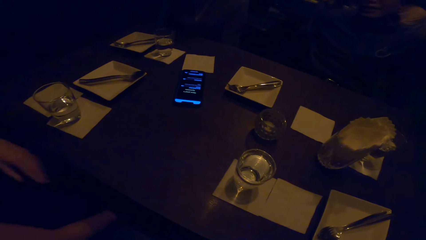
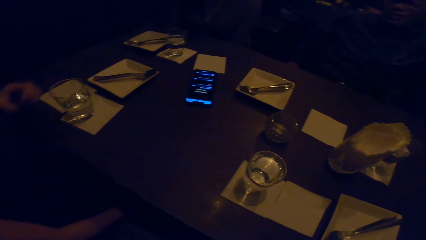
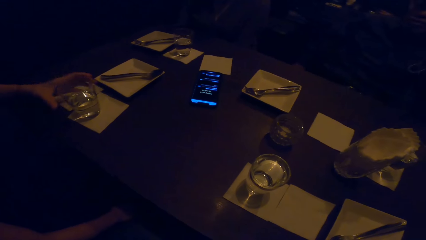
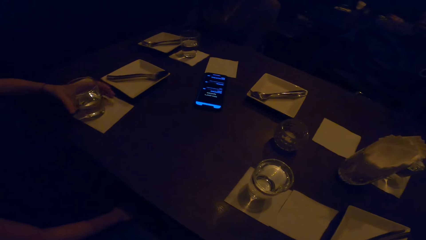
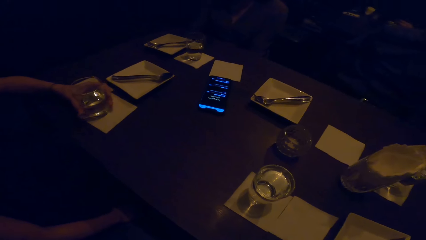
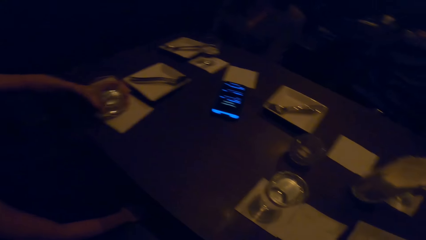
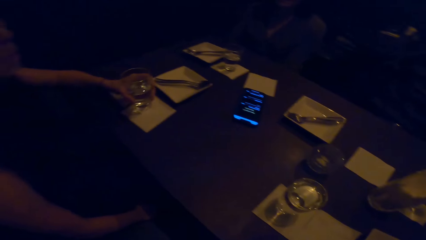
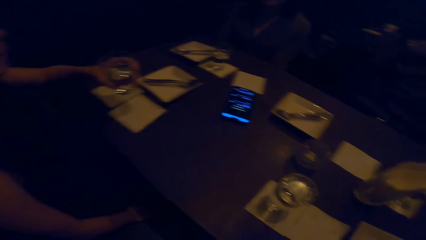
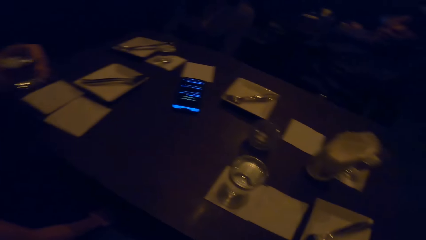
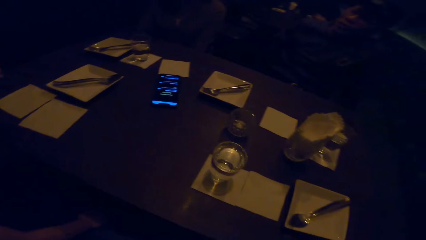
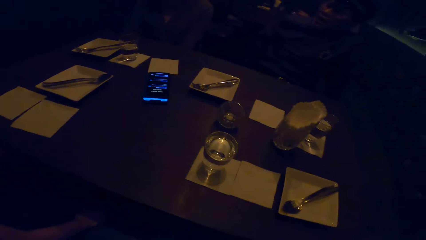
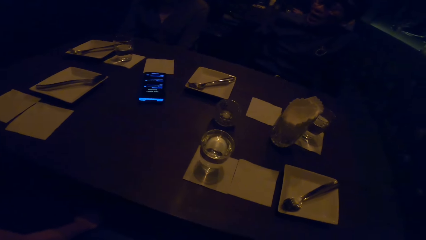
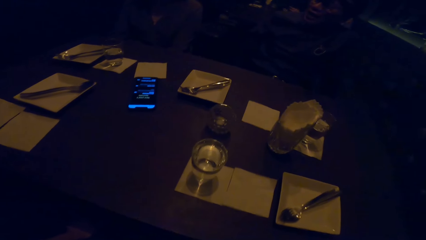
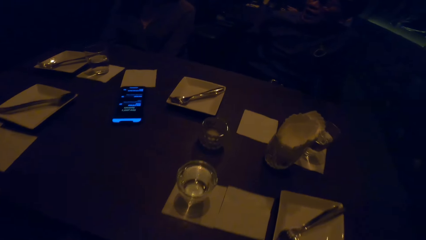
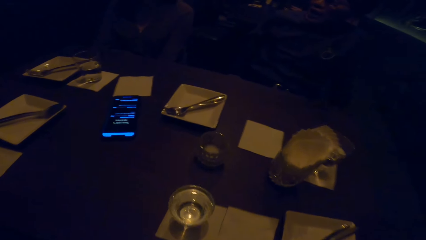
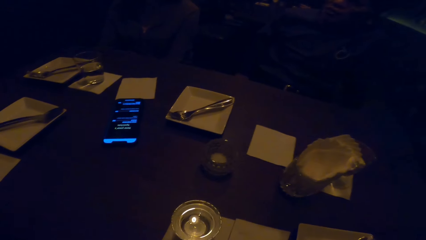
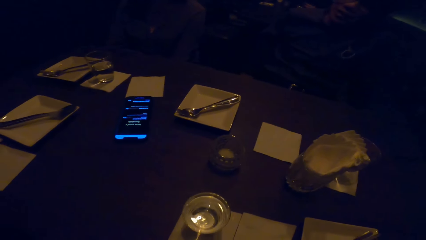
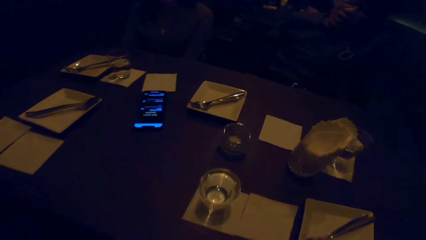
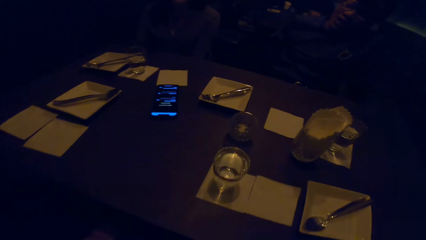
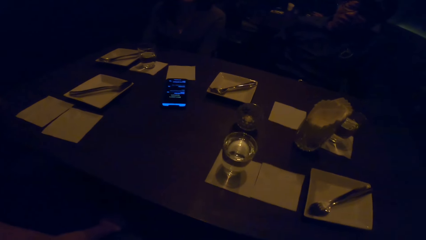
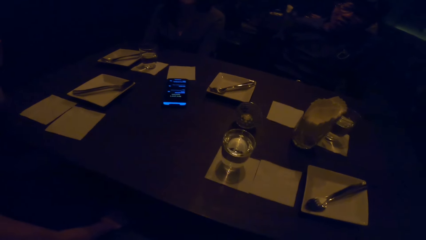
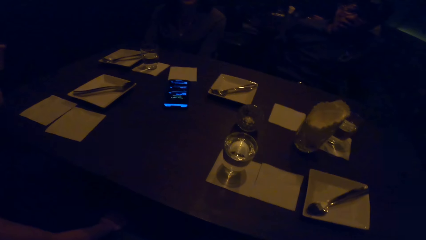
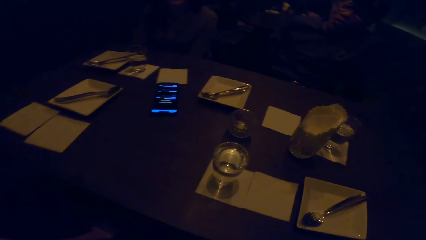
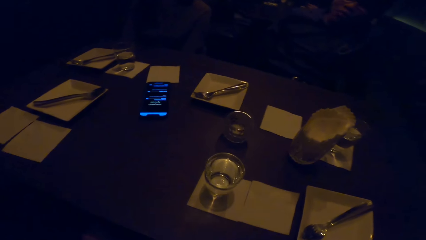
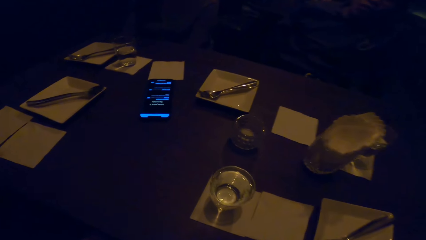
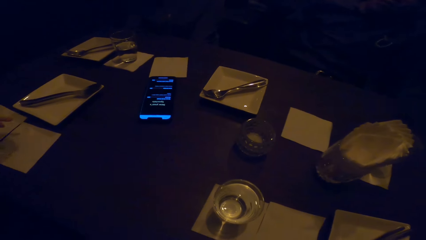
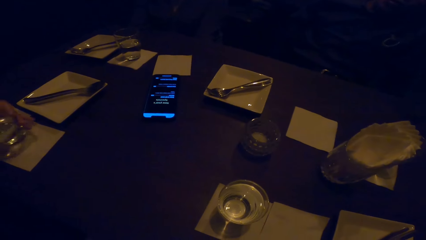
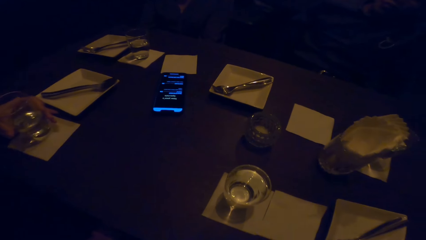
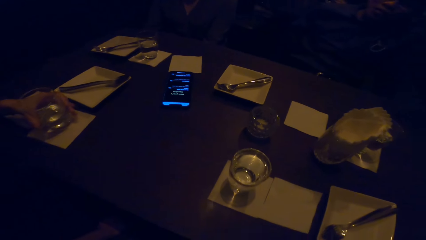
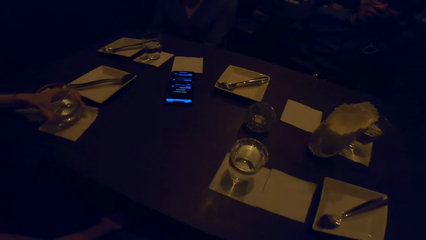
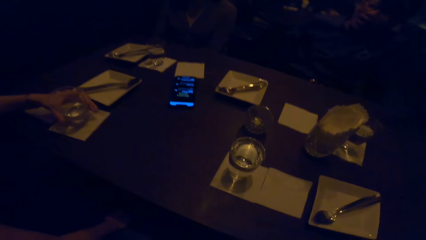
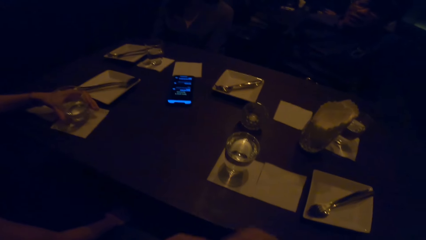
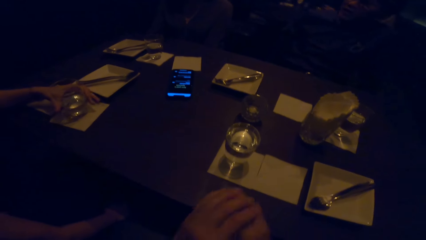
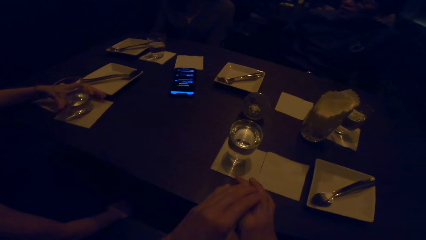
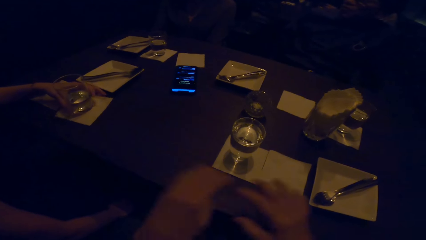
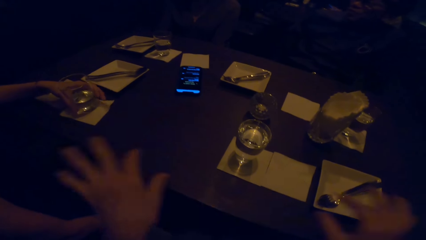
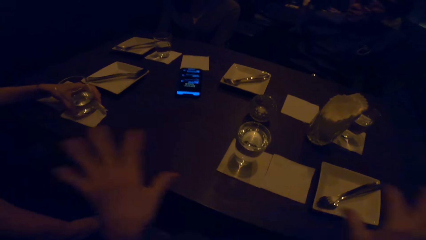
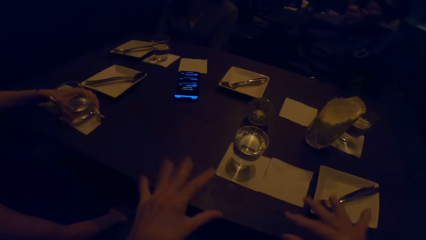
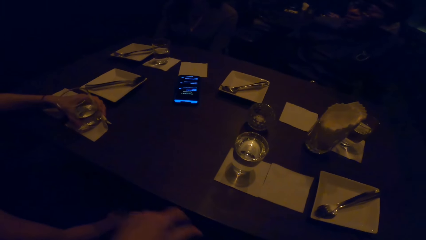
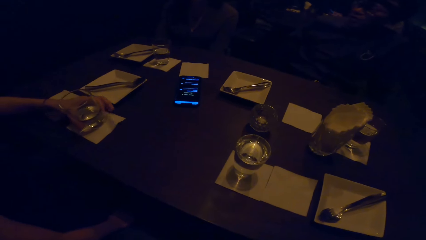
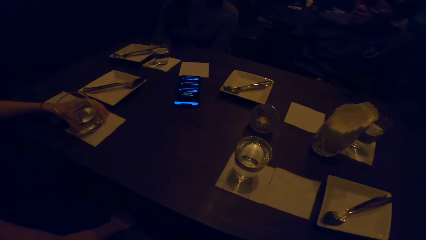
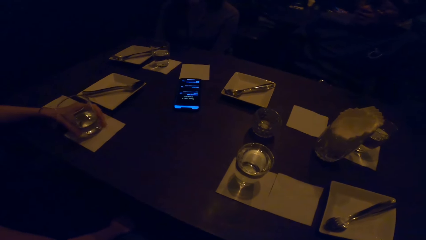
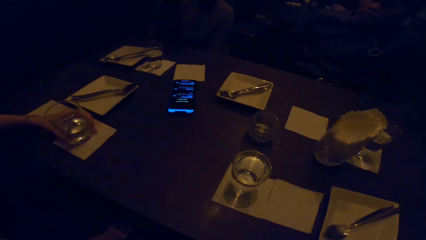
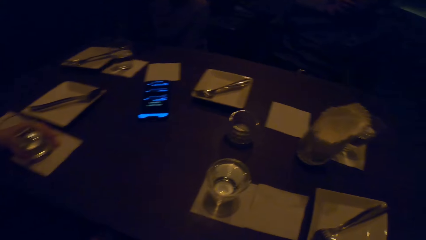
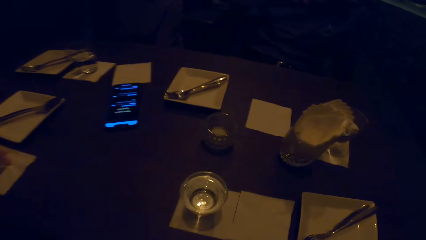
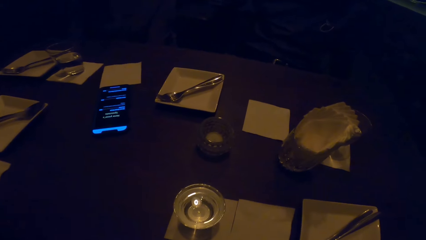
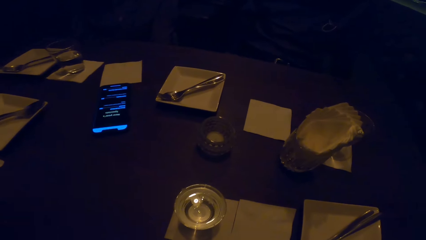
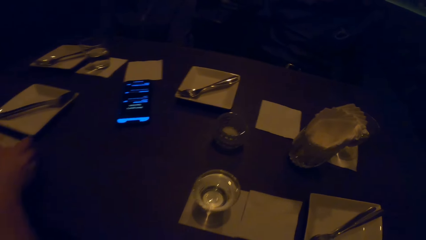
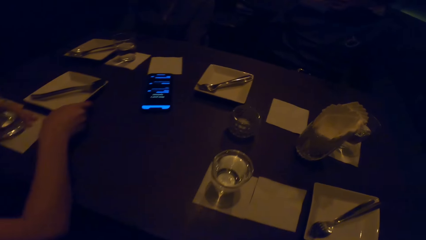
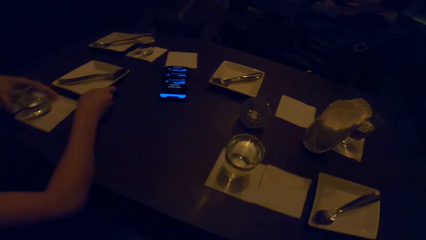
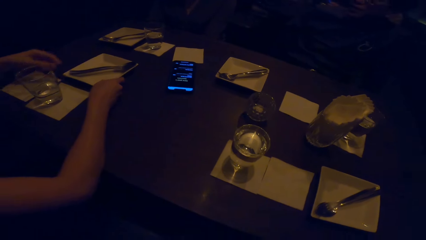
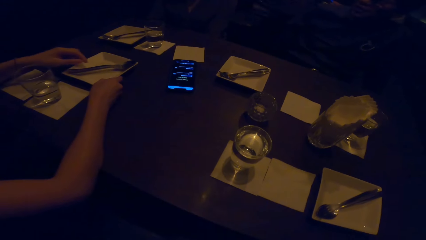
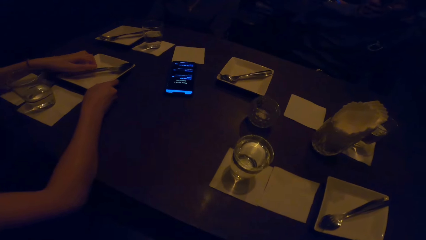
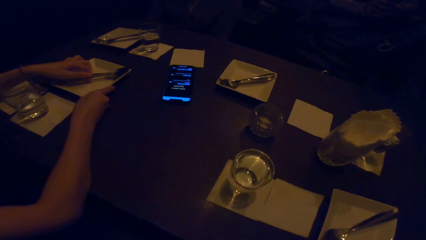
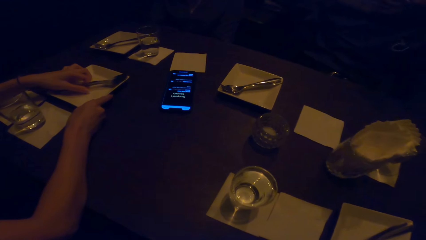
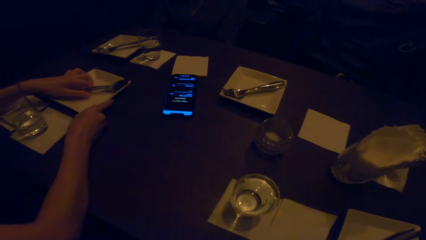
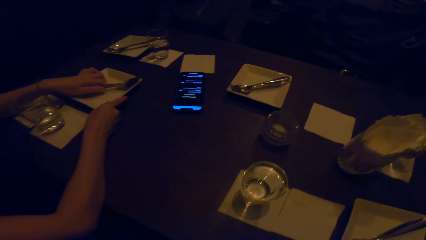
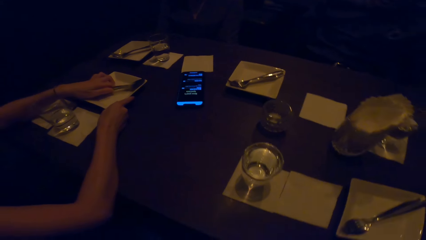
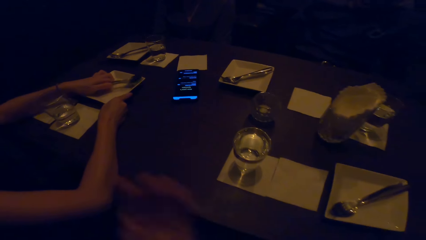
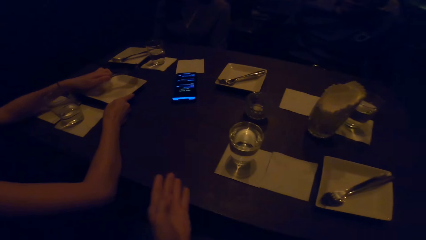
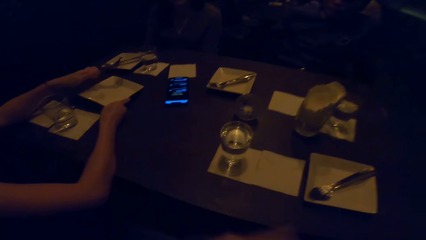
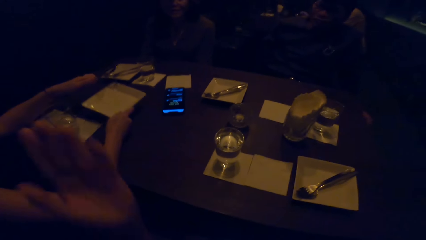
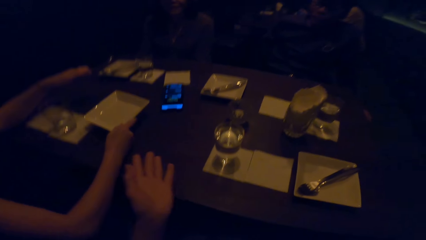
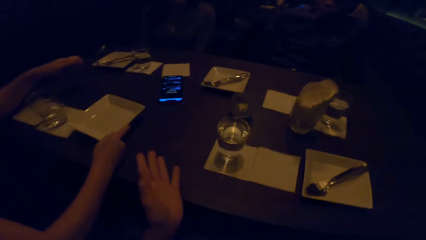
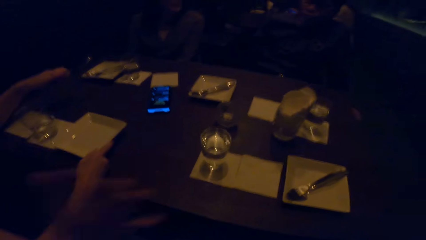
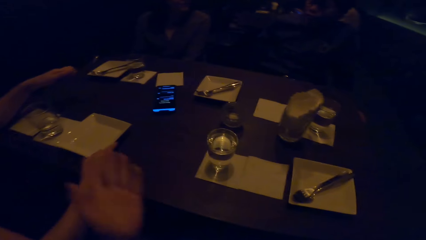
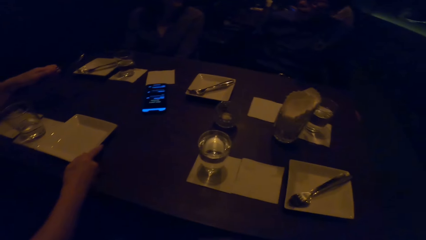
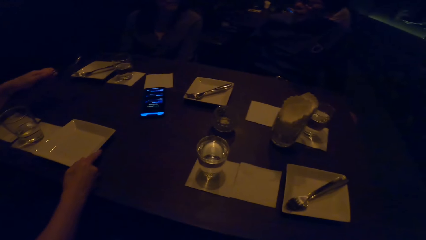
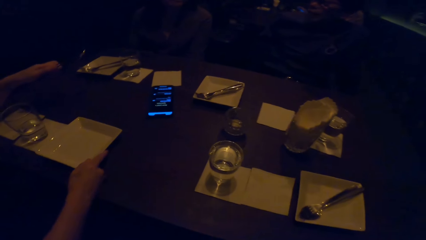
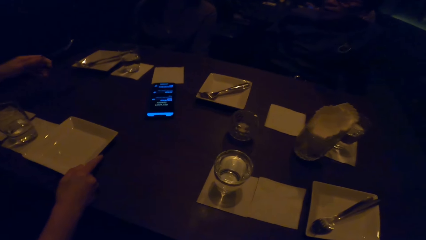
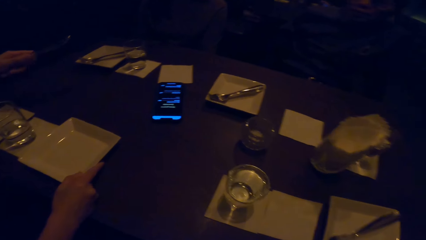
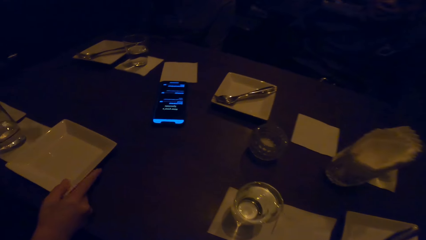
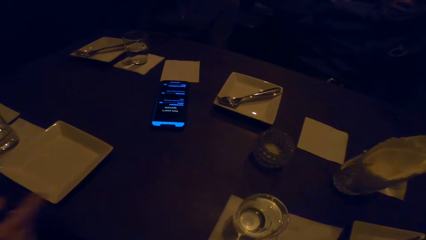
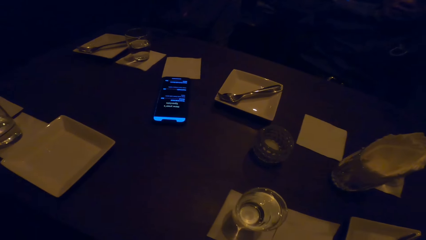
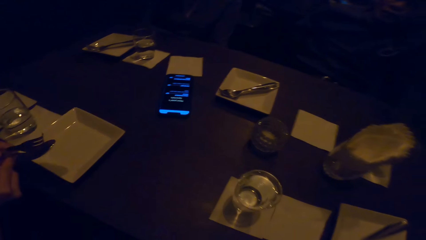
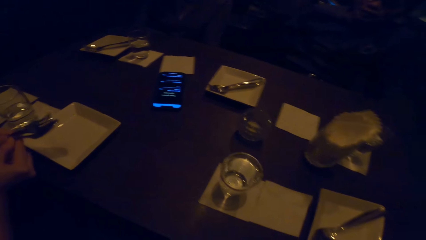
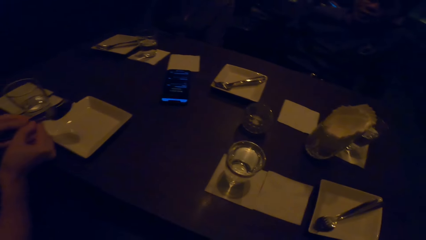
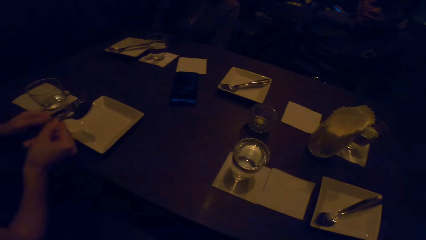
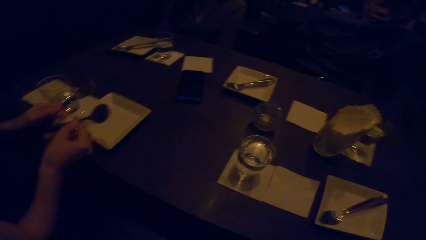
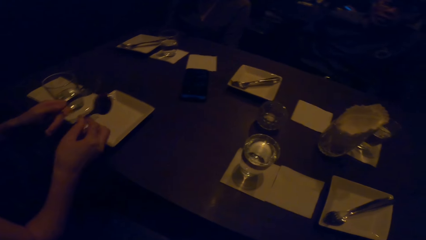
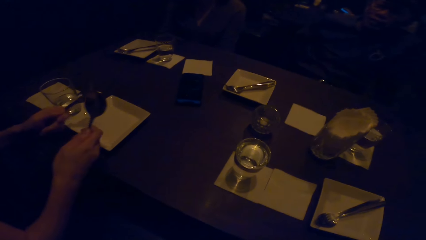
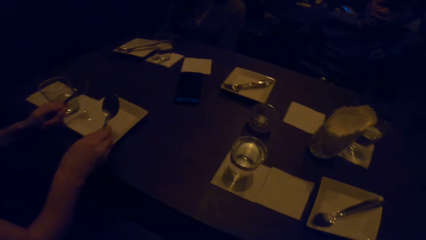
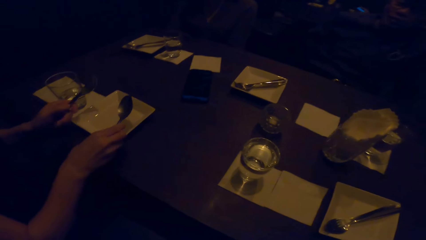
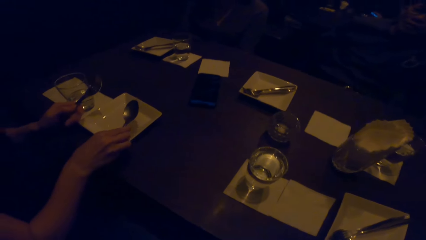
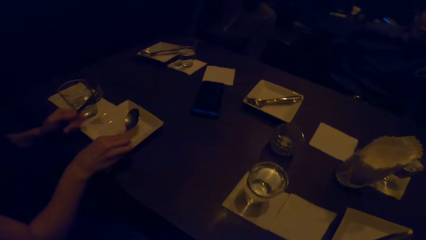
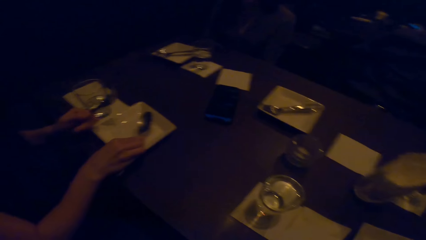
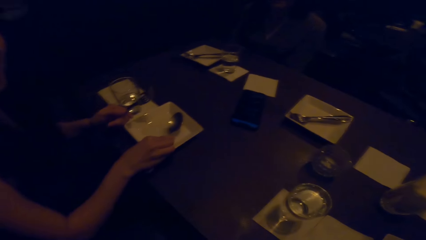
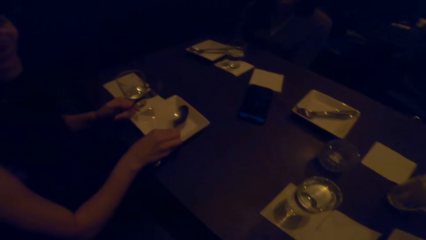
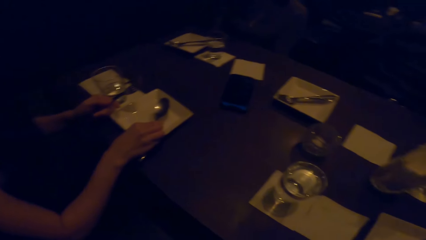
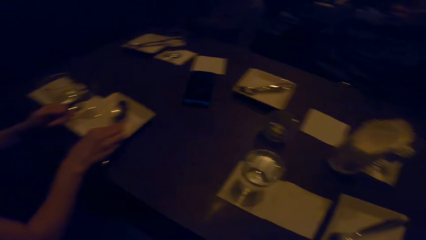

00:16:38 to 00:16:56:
A woman picks the glass. The camera wearer looks around. The woman places the glass on the table. The camera wearer moves their hands. They shake hands. They look at the phone. They move their hands. The woman reaches for the plate. The woman picks the plate and takes a spoon. The camera wearer swings their hand. They look at the phone. They converse with colleagues. The woman holds the spoon and holds a fork.
